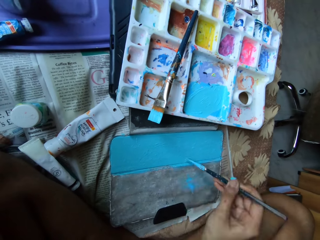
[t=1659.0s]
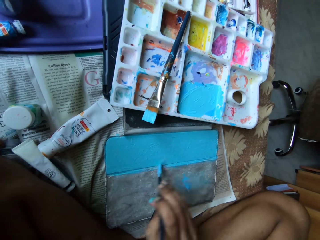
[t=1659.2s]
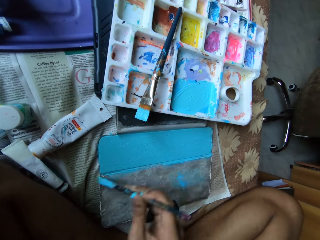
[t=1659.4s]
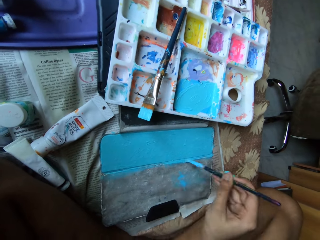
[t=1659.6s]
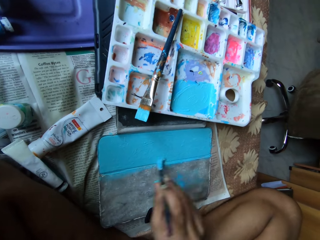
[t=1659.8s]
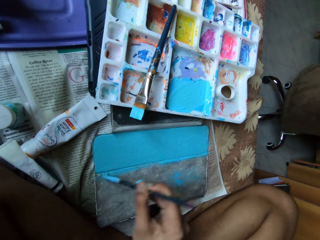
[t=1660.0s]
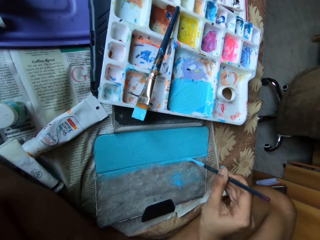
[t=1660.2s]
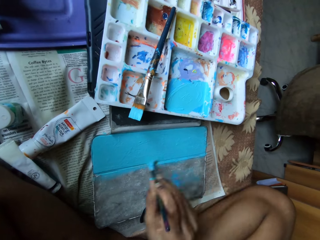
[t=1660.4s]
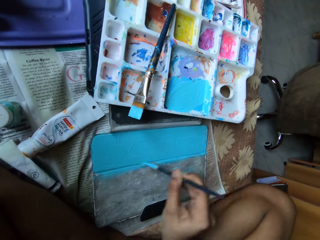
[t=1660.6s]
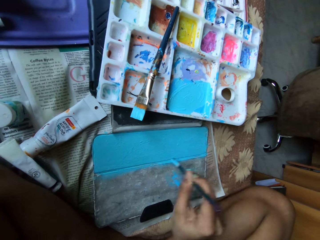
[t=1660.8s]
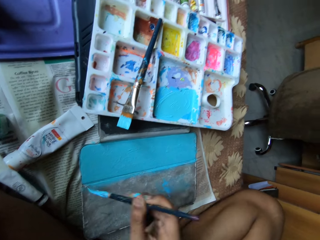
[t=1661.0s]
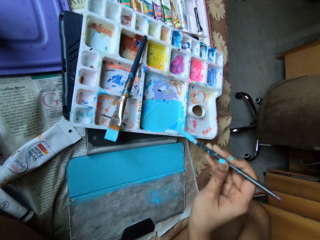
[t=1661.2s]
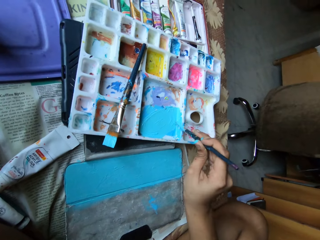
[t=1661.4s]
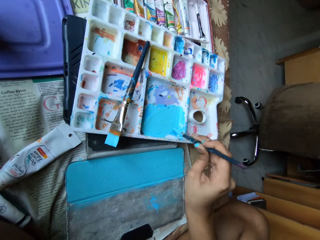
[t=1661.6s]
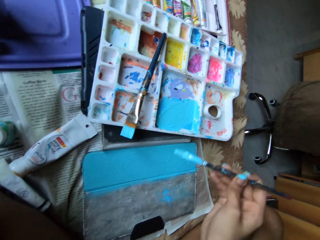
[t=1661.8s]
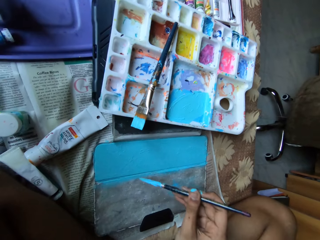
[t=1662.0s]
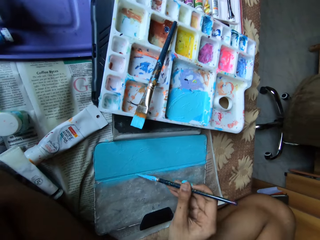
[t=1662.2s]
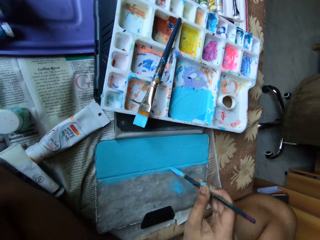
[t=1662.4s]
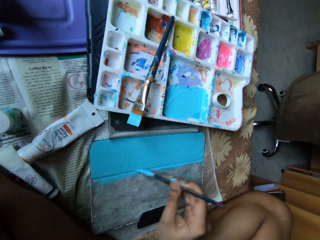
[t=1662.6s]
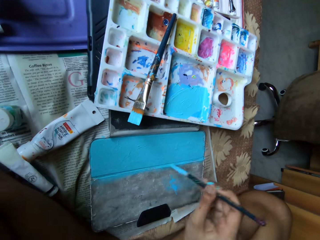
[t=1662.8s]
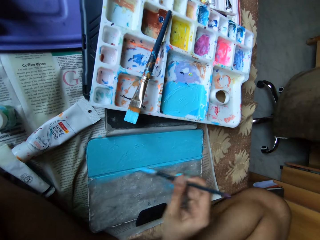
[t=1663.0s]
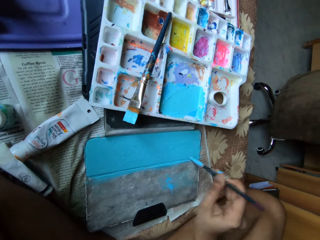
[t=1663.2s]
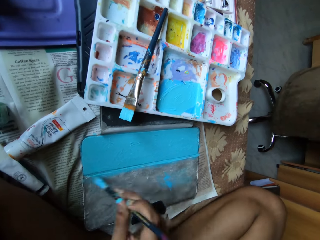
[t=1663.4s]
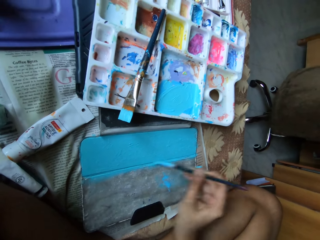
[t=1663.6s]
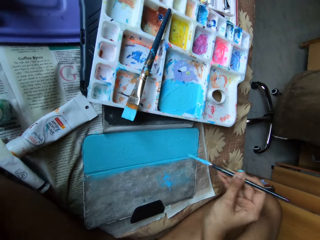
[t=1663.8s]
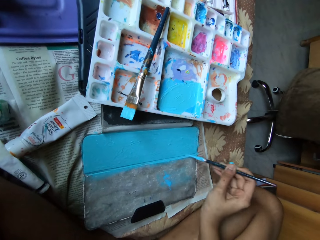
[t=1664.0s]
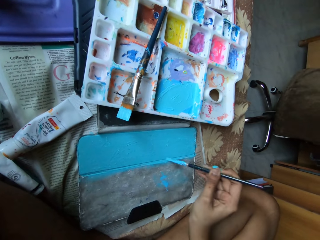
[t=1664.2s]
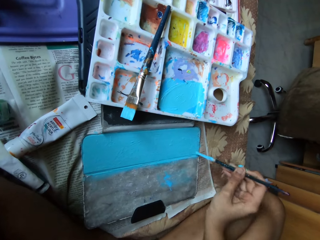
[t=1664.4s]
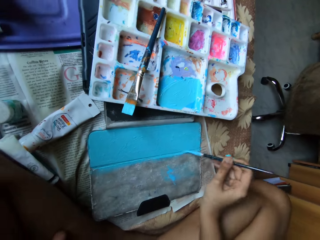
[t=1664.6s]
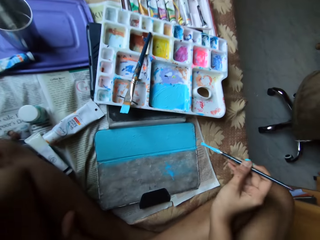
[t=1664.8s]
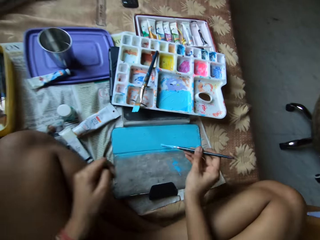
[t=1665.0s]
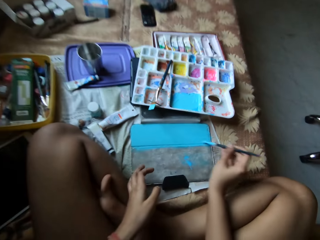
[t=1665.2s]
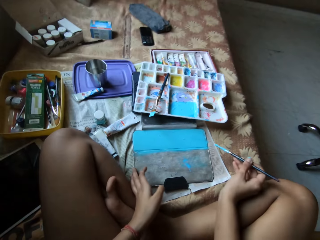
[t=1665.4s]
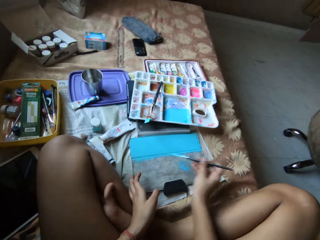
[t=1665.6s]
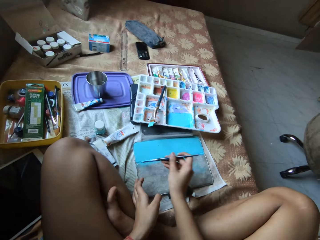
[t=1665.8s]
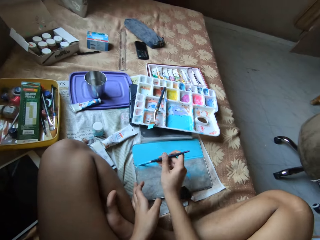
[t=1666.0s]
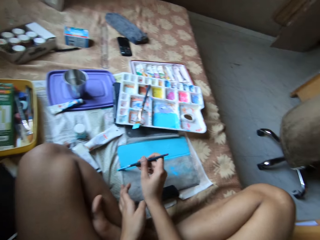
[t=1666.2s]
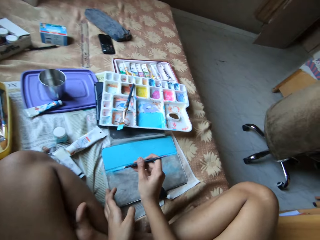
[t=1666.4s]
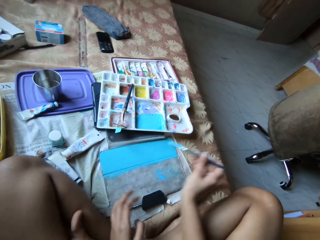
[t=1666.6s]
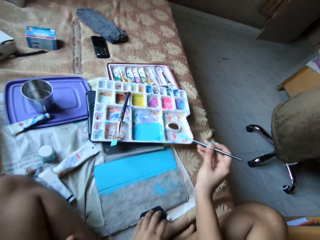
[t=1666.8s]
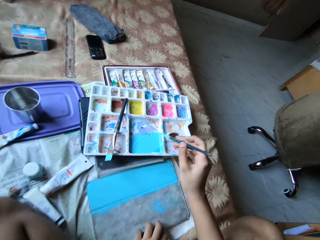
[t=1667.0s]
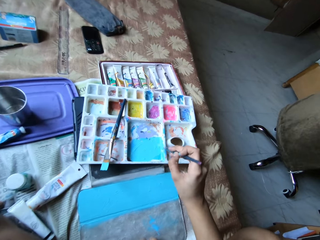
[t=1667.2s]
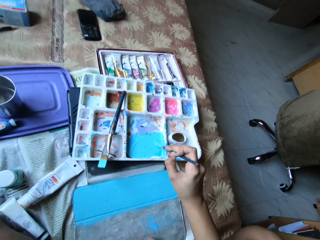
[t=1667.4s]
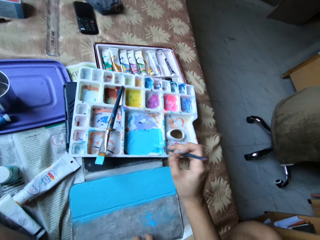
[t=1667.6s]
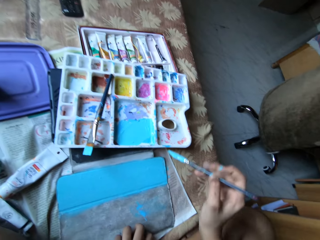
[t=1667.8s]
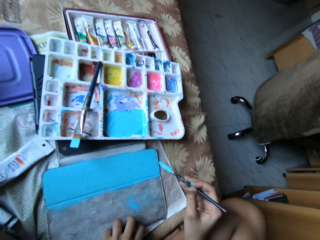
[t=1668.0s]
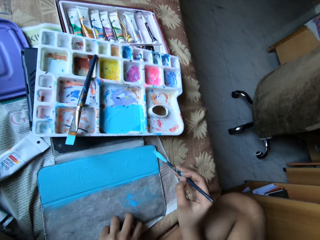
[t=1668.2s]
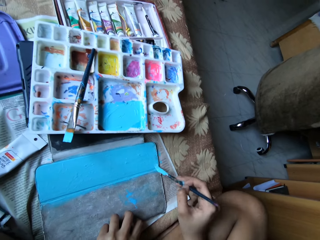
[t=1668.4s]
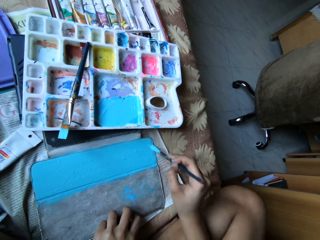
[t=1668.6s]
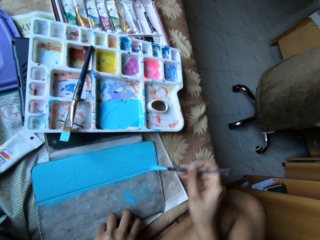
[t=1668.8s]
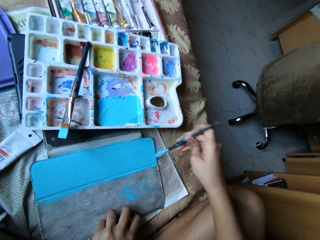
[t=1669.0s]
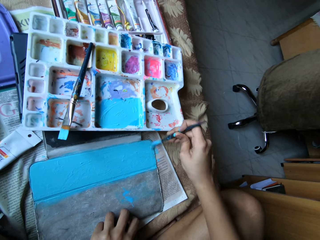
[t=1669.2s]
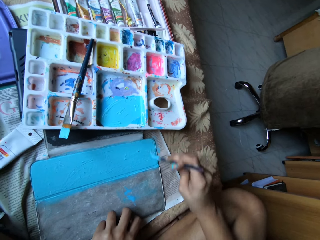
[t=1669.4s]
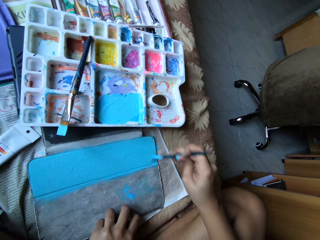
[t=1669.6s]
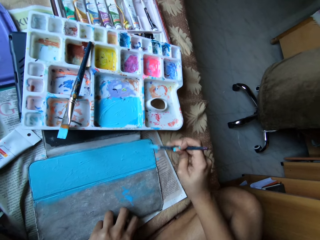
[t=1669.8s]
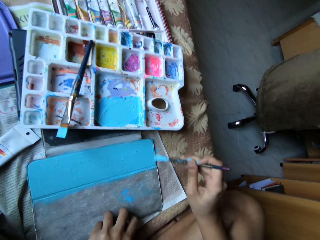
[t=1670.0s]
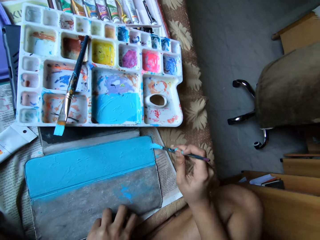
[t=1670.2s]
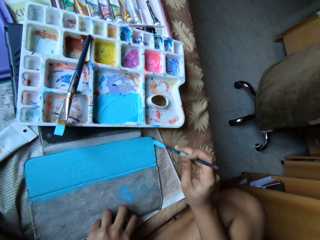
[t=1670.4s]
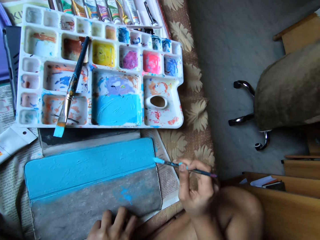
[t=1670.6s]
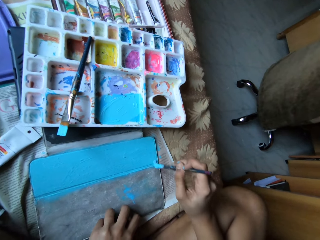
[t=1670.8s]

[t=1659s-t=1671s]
The camera wearer takes paint from the paint palette with the paintbrush in her right hand. She paints the tablet case on the bed with the paintbrush in her right hand. She adjusts the tablet case on the bed with her left hand. She paints the tablet case on the bed with the paintbrush in her right hand. She adjusts the canvas on the bed with her left hand. She takes paint from the paint palette with the paintbrush in her right hand. She paints the tablet case on the bed with the paintbrush in her right hand.

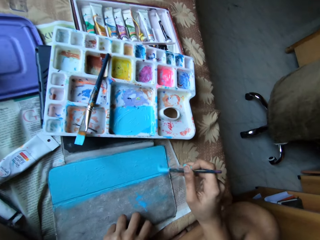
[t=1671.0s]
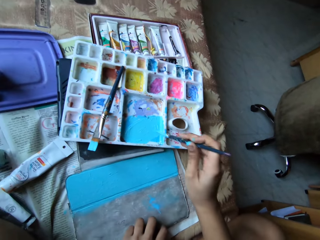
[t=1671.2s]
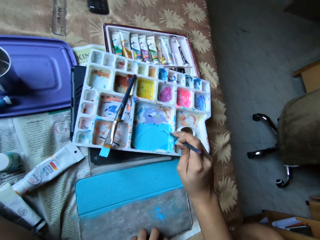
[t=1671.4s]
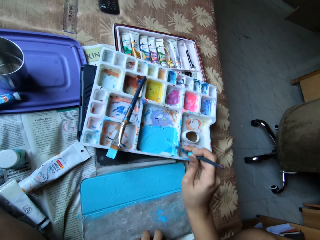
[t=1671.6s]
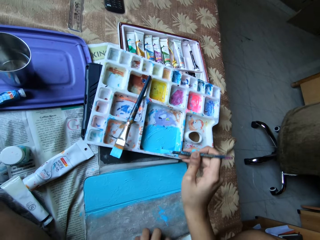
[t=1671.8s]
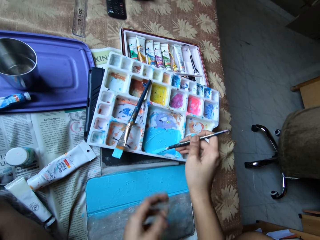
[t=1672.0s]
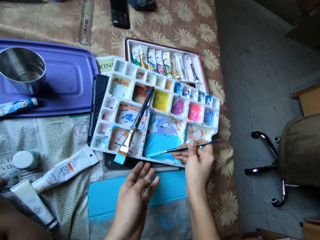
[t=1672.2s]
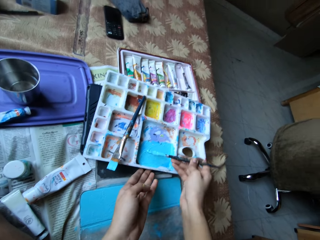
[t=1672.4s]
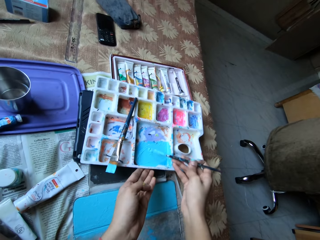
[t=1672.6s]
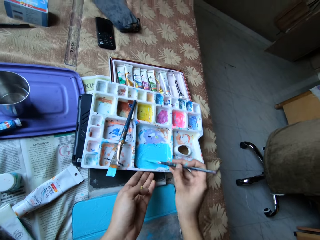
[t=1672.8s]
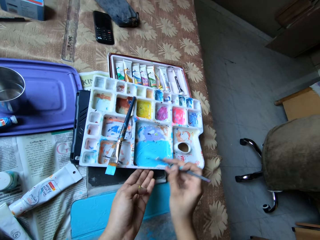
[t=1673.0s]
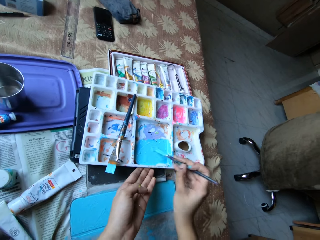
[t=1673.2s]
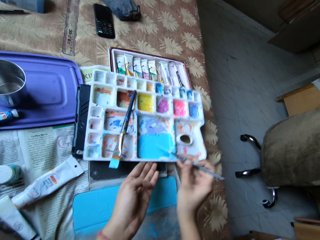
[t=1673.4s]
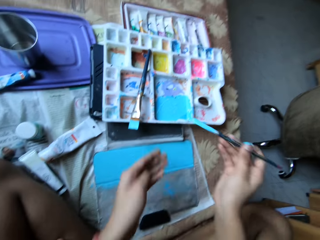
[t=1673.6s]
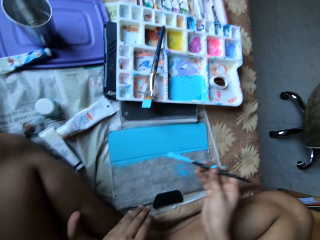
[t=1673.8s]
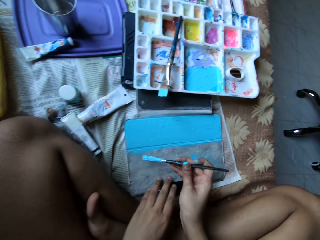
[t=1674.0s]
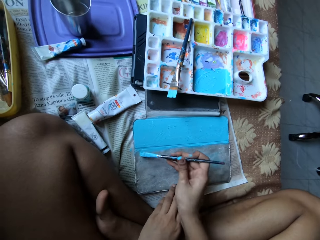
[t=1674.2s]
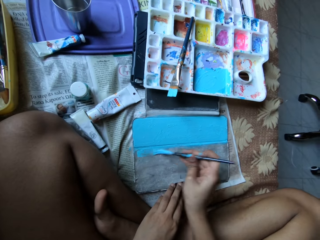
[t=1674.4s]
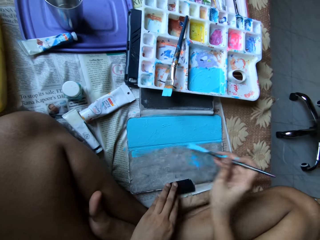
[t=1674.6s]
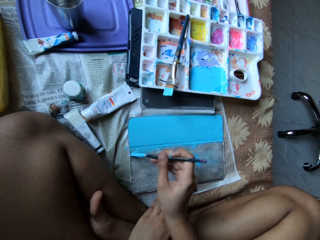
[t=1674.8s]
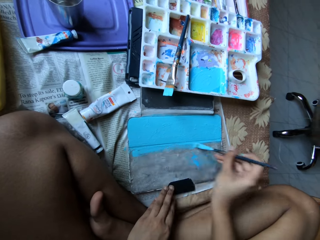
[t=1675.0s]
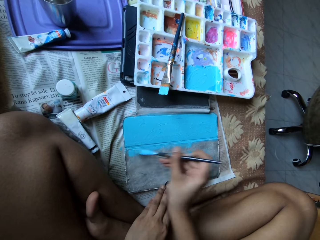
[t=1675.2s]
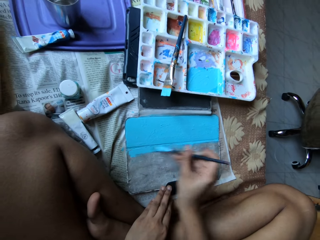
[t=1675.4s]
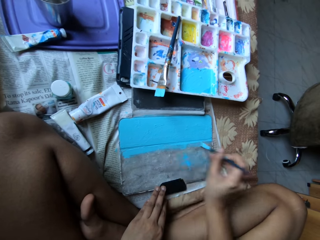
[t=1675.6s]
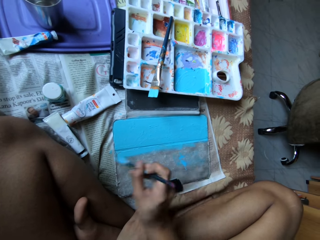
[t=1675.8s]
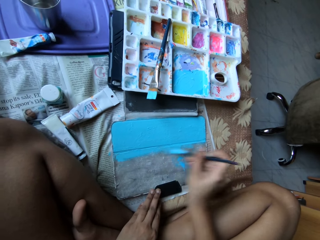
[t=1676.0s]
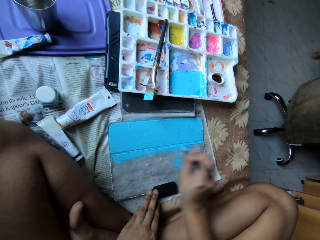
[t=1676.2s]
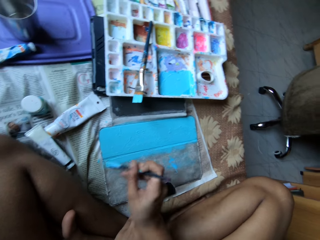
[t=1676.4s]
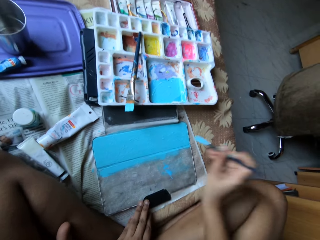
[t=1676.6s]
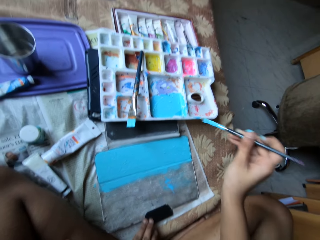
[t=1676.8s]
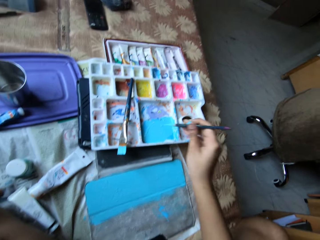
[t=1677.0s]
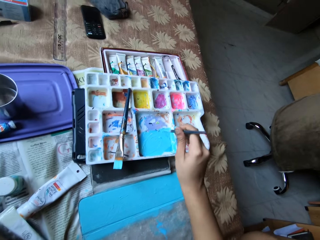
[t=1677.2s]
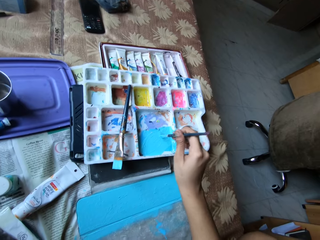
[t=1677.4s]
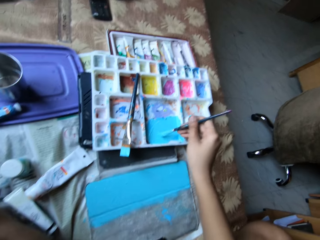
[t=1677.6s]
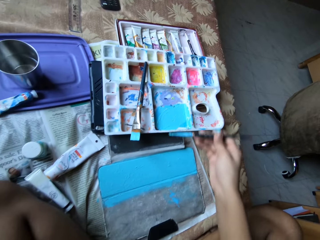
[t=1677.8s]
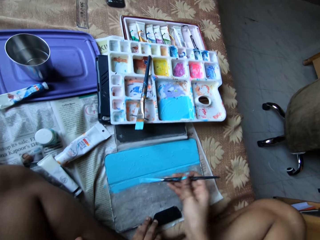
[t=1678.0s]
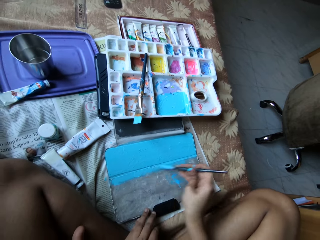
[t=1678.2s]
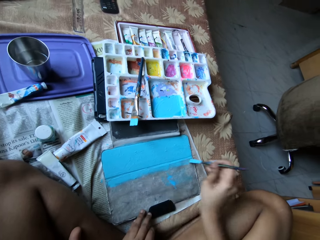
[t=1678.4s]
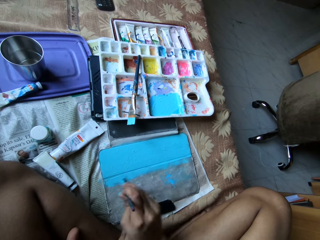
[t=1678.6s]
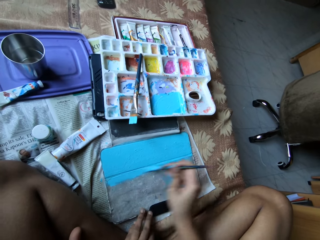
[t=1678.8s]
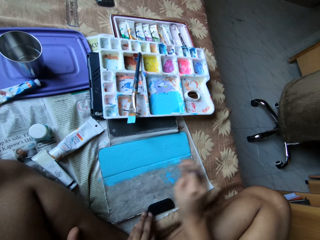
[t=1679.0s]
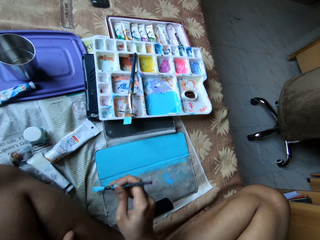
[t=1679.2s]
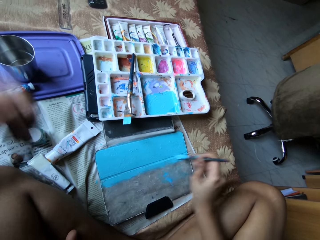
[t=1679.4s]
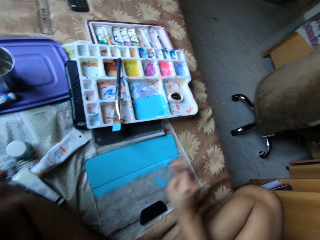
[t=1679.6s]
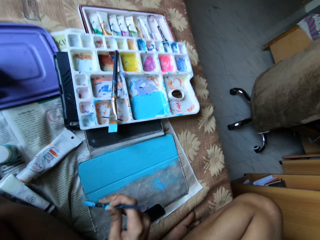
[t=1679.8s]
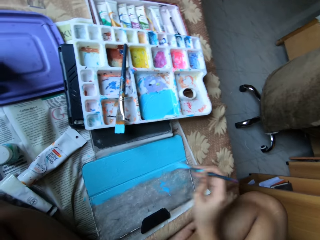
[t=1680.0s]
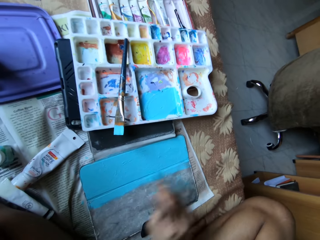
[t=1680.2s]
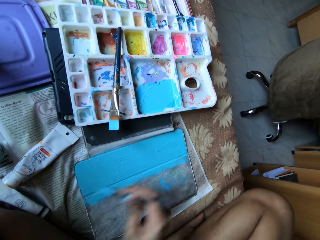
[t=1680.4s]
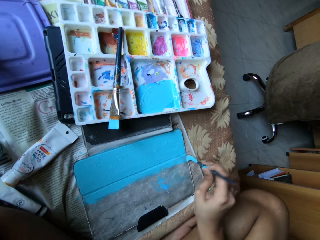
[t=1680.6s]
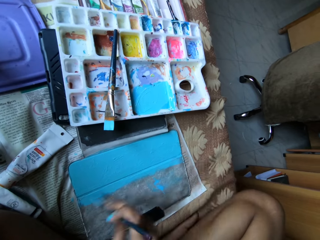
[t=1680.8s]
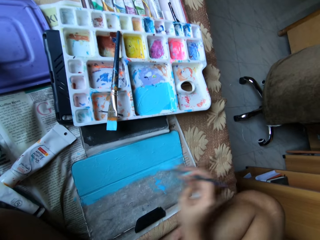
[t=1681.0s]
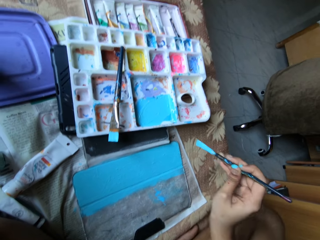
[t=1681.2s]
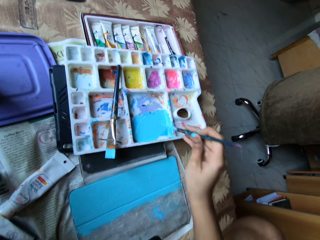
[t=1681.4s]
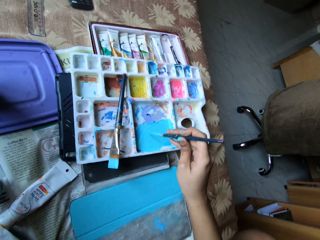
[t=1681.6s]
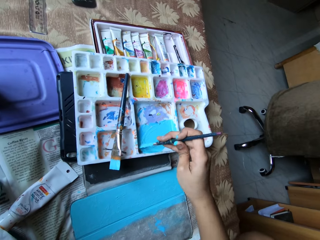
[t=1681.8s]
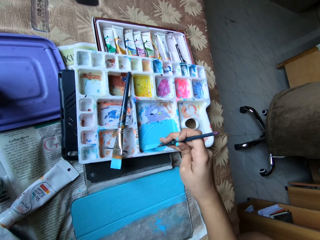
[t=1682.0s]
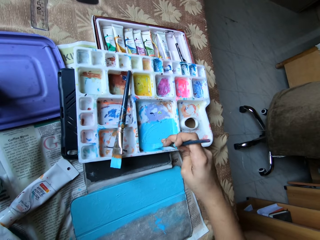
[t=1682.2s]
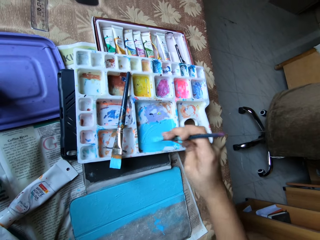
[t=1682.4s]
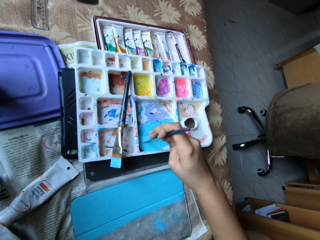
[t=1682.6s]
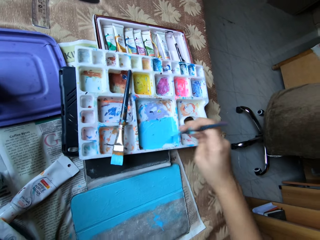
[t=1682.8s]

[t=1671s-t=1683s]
The camera wearer takes paint from the paint palette with the paintbrush in her right hand. She adjusts the paint palette on the bed with her left hand. She holds a paint container. She mixes paint in the palette with the paintbrush in her right hand. She paints the tablet case on the bed with the paintbrush in her right hand. She places her left hand on the canvas on the bed. She takes paint from the paint palette with the paintbrush in her right hand. She paints the tablet case on the bed with the paintbrush in her right hand. She stretches a hand. She takes paint from the paint palette with the paintbrush in her right hand.
